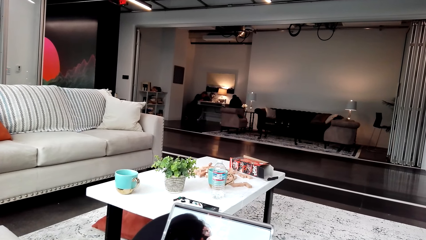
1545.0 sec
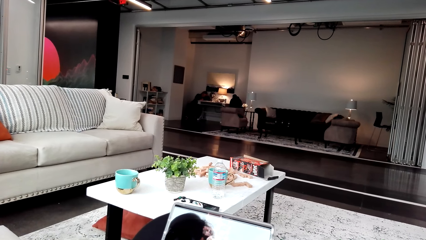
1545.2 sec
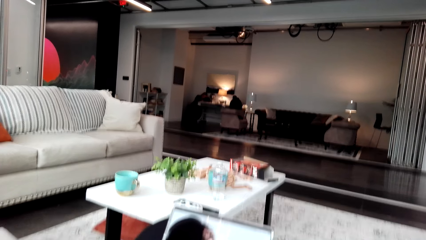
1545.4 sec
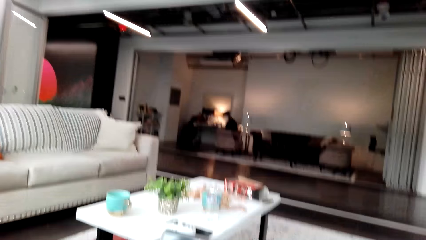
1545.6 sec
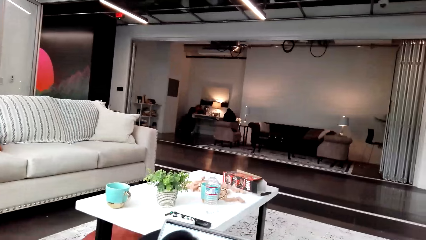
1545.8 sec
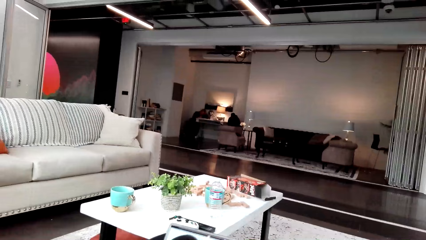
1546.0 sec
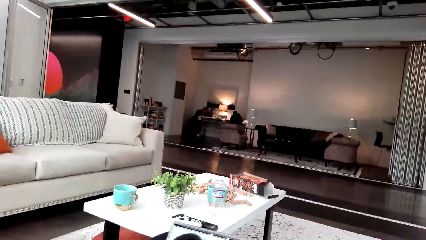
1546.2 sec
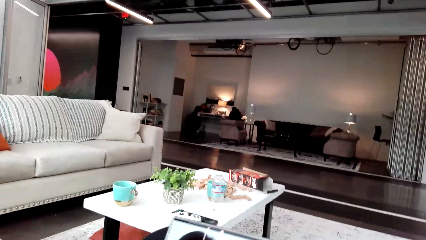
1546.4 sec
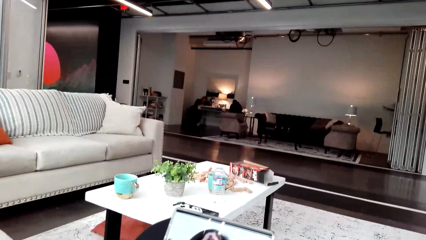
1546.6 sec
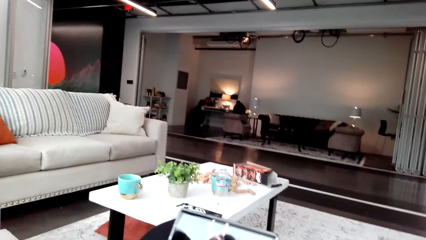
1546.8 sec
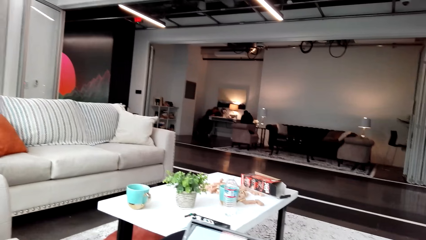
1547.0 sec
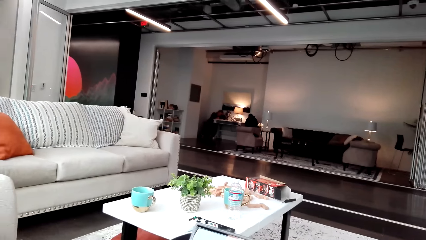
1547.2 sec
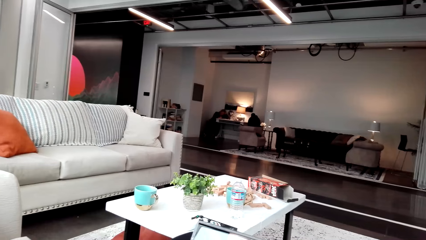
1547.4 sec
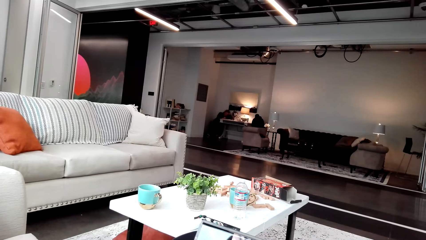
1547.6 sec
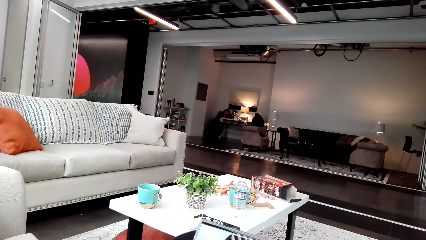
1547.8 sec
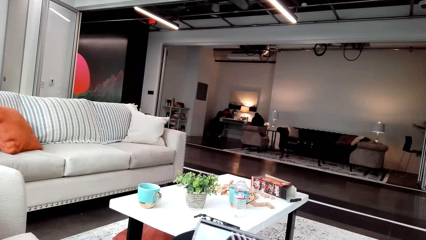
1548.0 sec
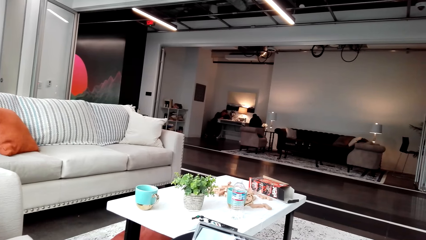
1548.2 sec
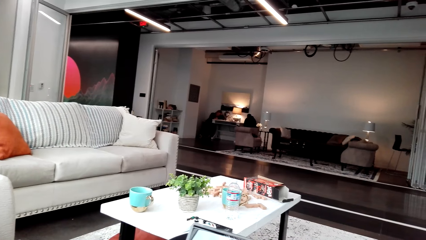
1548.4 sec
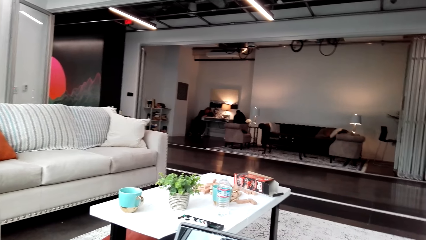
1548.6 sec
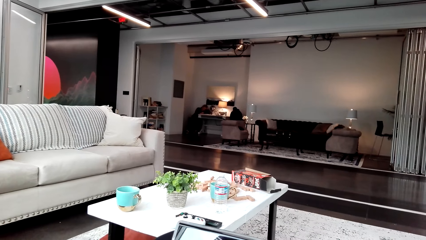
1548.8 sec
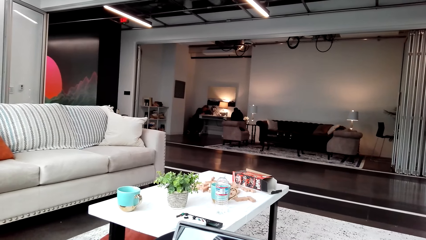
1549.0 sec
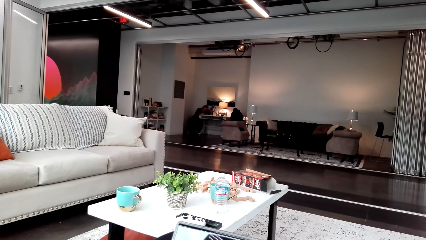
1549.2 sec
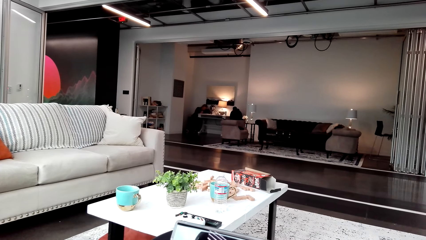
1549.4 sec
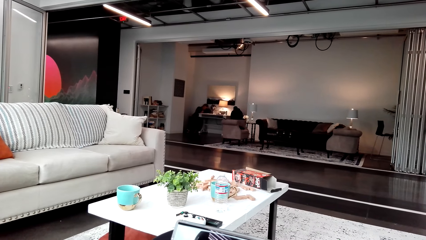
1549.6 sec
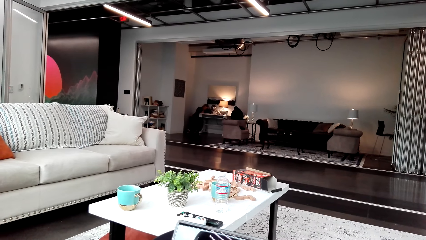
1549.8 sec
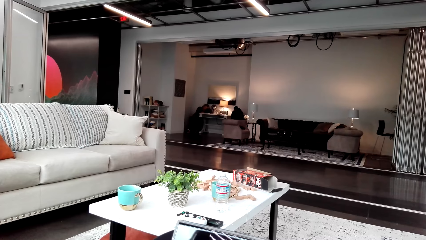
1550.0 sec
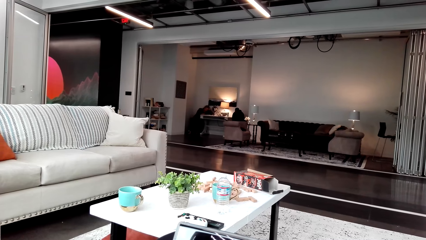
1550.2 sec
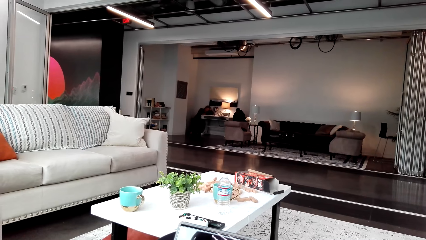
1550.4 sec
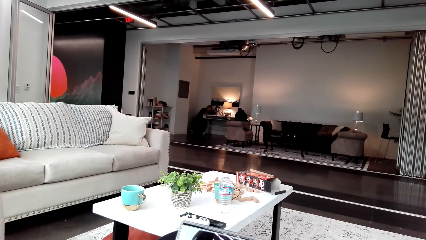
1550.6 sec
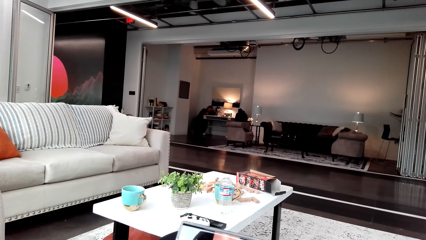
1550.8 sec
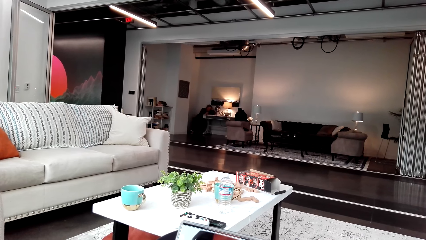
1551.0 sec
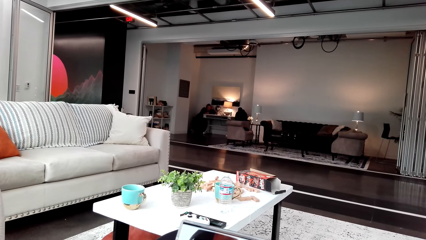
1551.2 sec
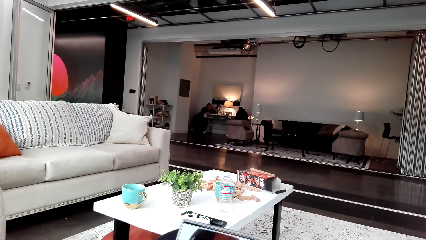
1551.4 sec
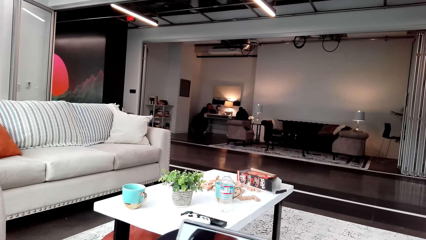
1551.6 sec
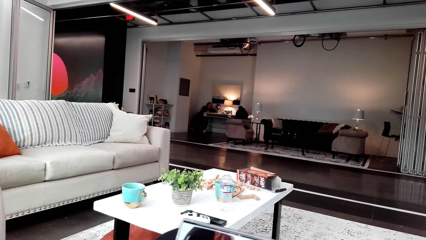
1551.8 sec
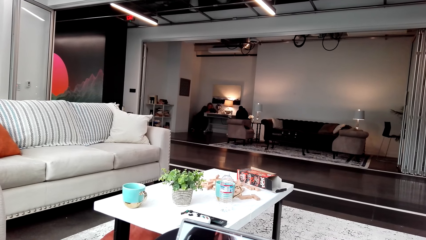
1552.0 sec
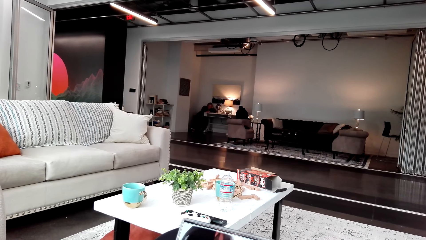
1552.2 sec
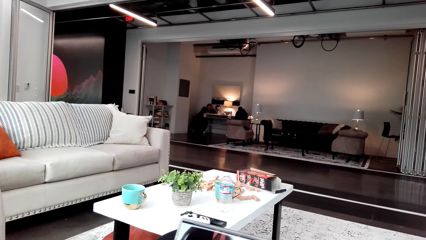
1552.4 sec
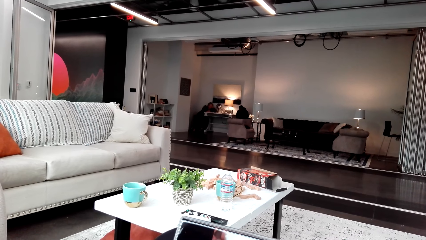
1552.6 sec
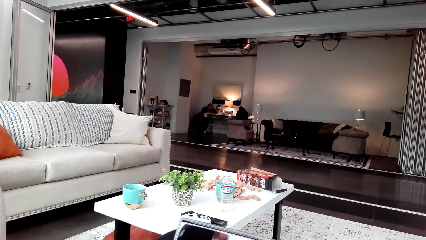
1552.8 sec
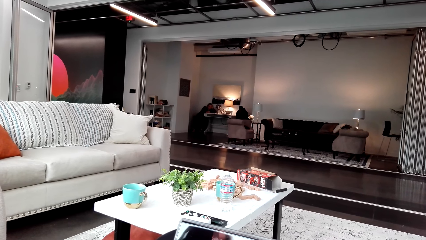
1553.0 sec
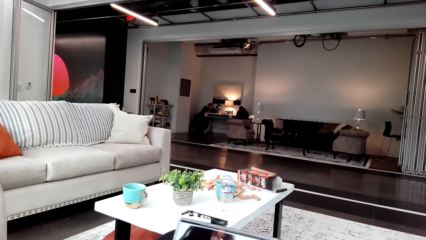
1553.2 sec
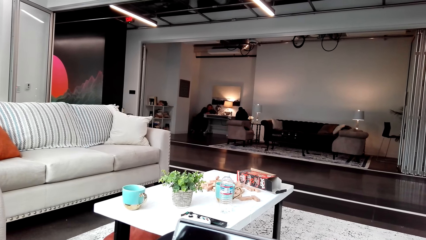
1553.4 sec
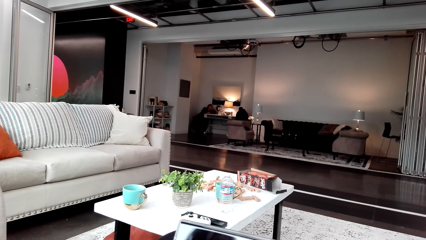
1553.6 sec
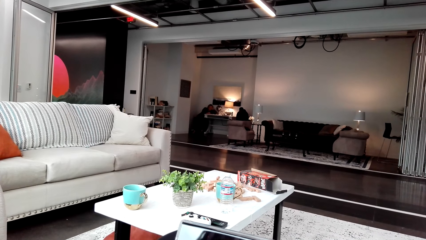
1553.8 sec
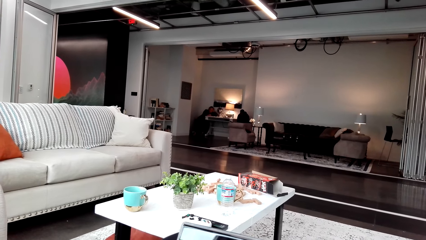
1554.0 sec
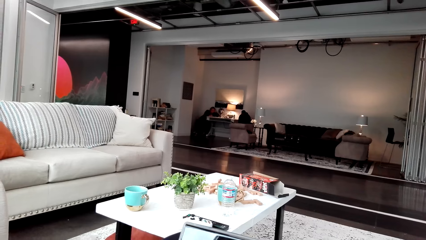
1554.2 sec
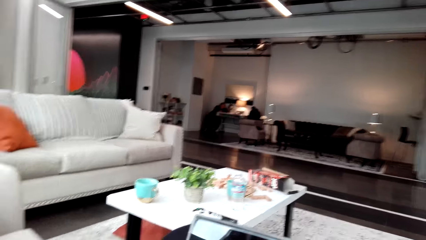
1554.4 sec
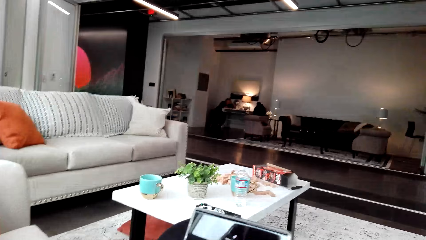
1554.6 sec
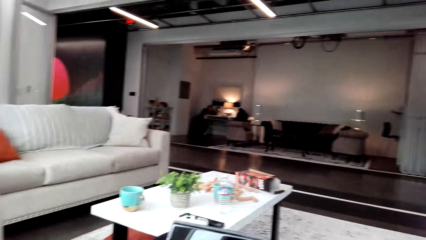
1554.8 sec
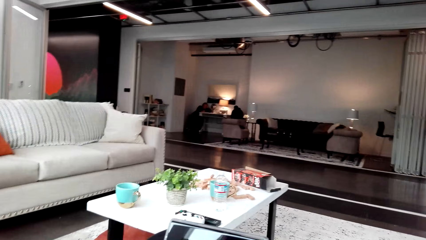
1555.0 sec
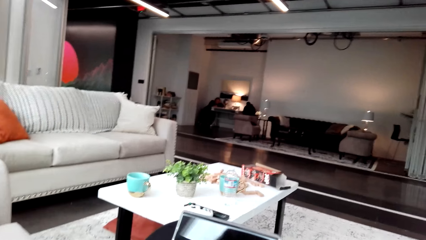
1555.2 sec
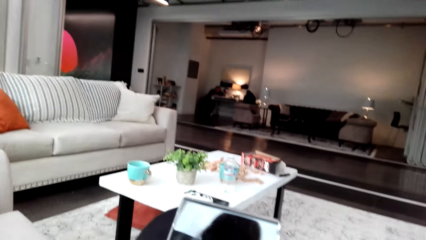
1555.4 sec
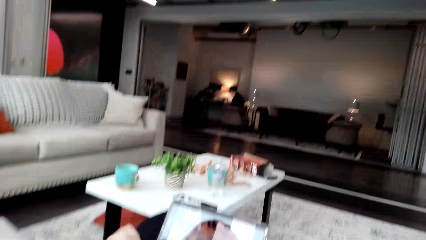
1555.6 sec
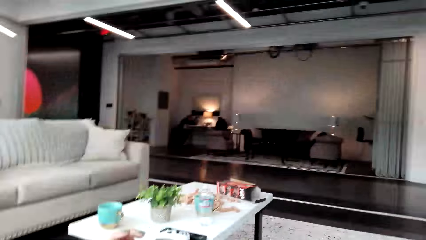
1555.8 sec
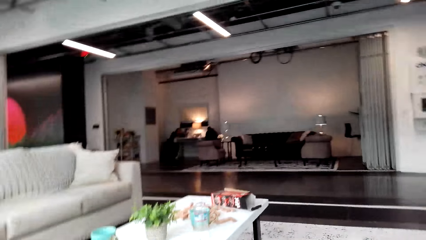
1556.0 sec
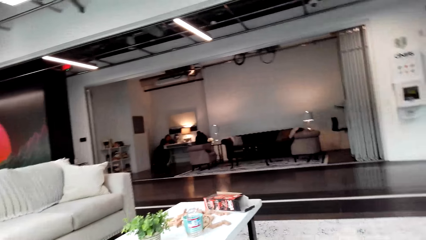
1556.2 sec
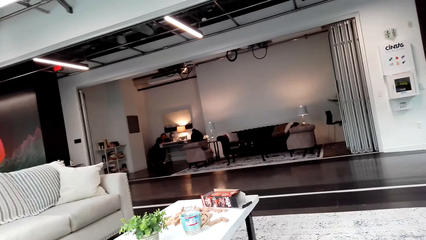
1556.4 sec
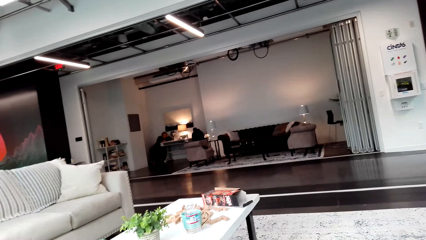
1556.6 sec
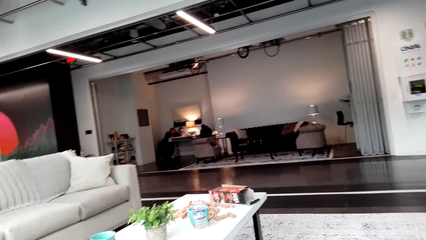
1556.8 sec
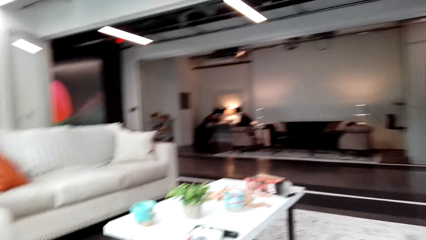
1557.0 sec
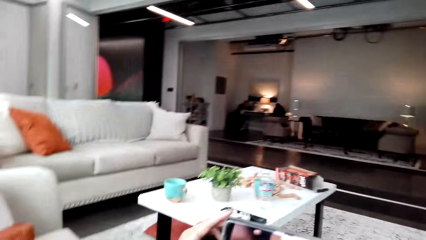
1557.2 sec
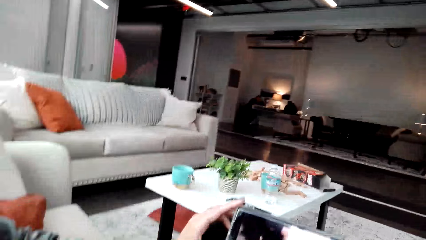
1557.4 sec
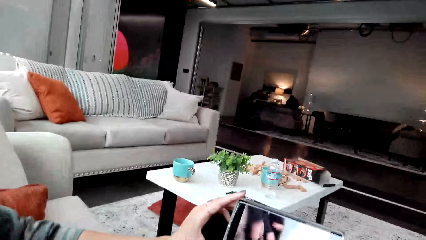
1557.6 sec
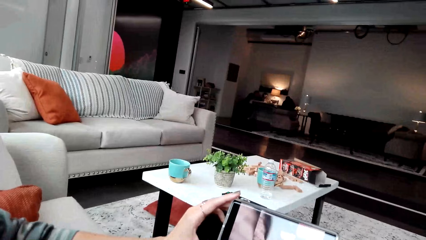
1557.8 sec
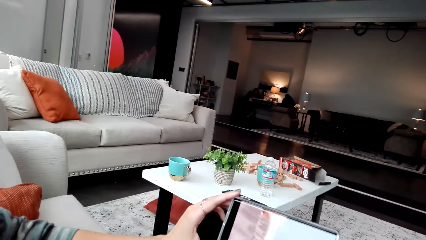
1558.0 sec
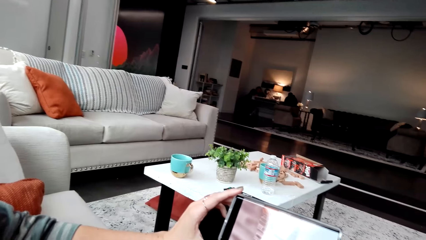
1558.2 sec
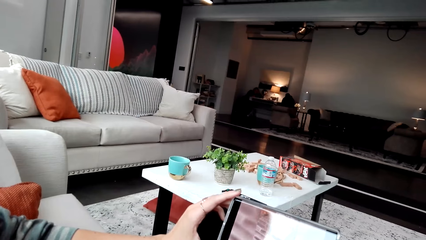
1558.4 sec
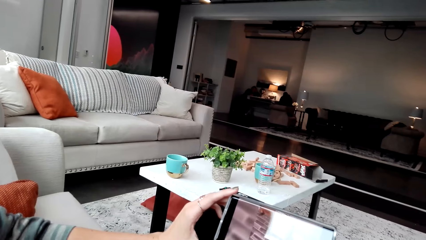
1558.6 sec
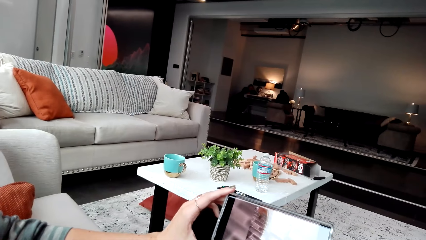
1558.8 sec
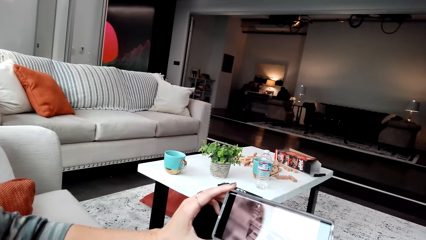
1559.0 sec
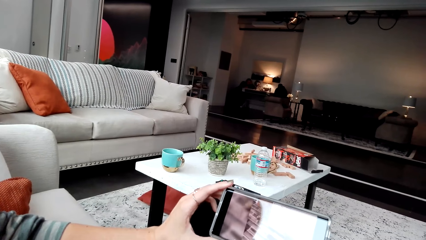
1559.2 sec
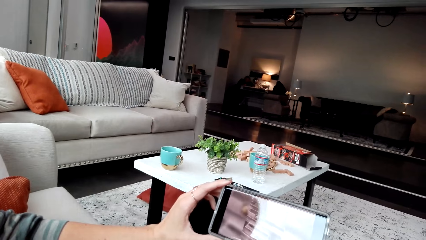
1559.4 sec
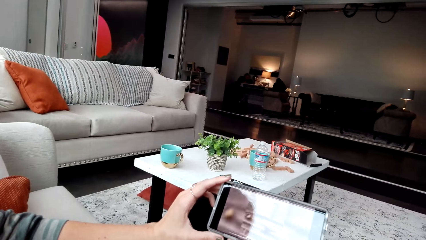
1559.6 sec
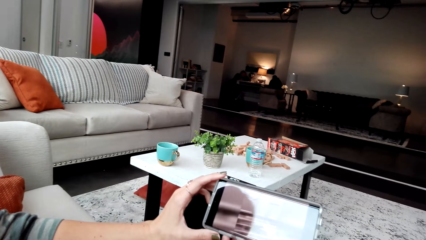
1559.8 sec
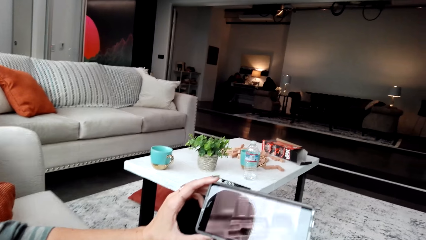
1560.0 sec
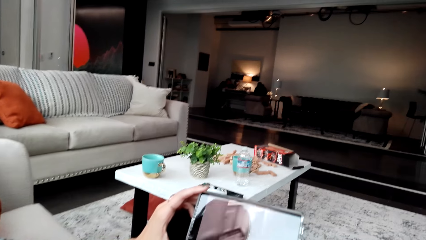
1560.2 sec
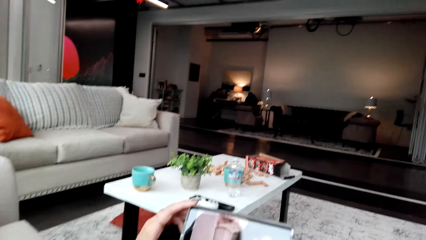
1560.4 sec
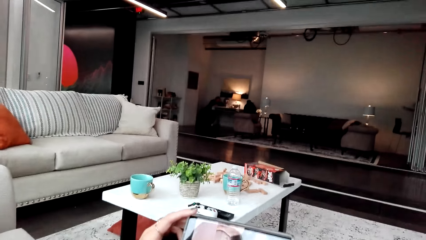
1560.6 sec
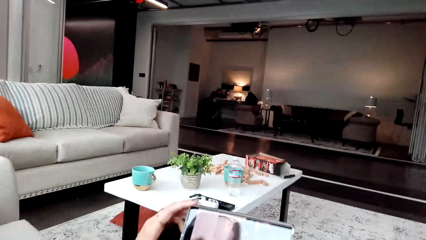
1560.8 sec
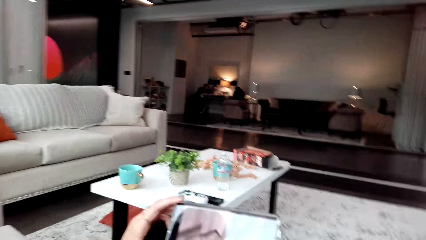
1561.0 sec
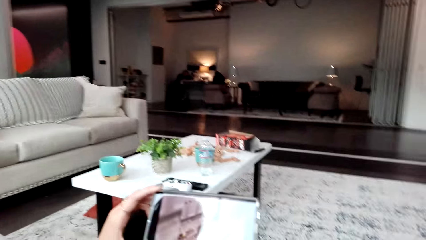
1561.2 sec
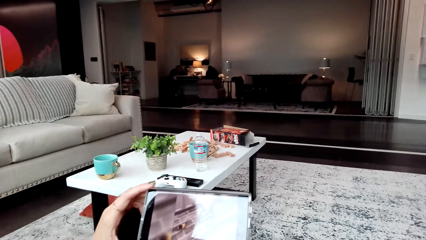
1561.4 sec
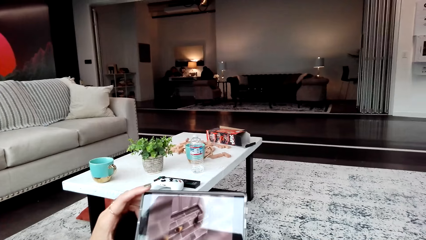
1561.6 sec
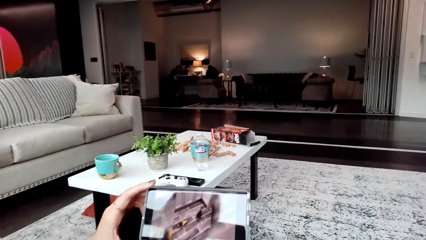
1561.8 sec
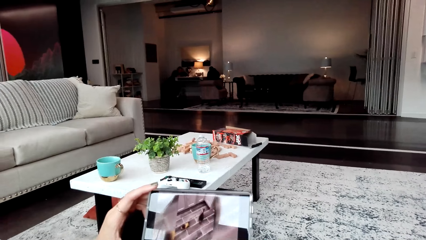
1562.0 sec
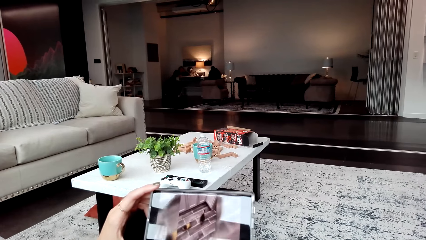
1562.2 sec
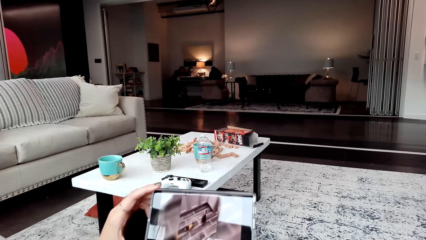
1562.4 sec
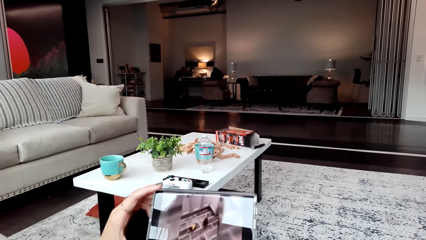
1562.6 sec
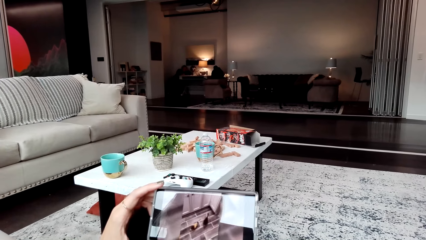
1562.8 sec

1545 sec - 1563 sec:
The camera wearer looks around. They watch the video.
